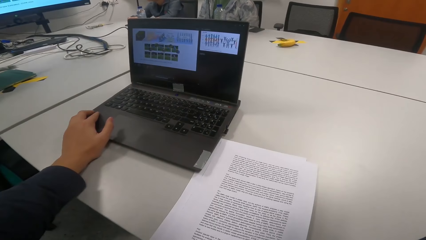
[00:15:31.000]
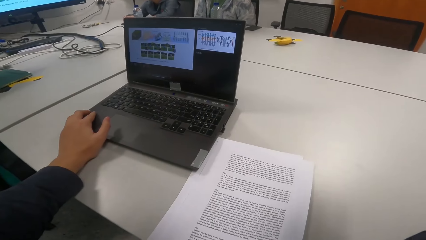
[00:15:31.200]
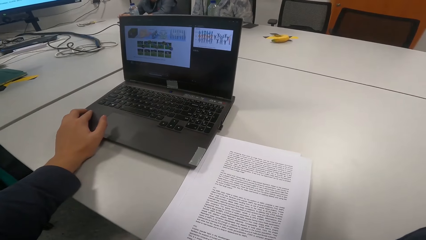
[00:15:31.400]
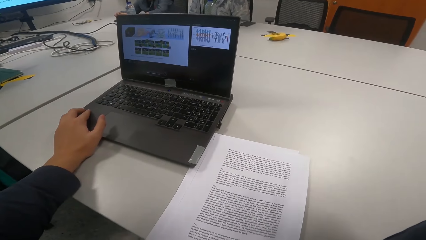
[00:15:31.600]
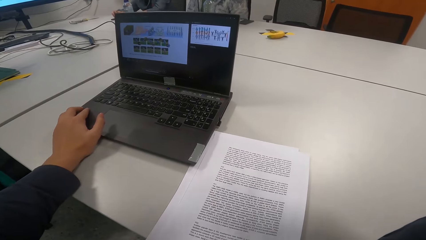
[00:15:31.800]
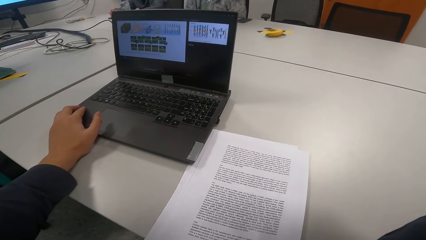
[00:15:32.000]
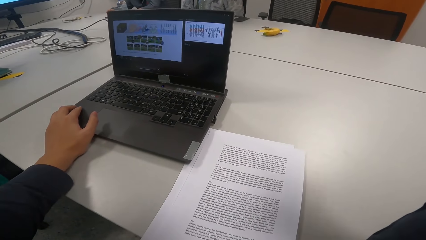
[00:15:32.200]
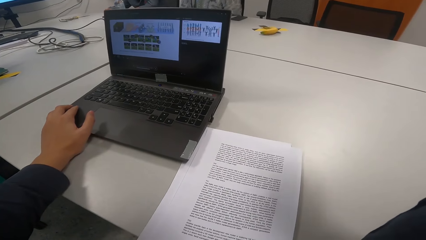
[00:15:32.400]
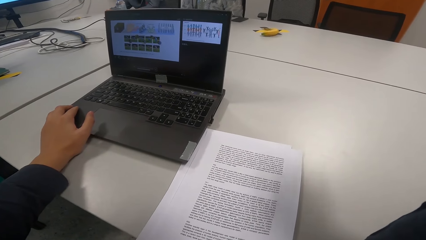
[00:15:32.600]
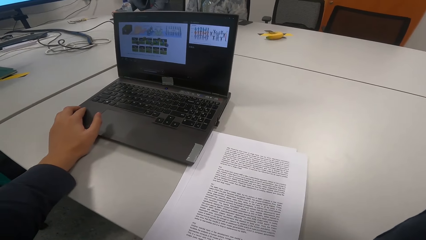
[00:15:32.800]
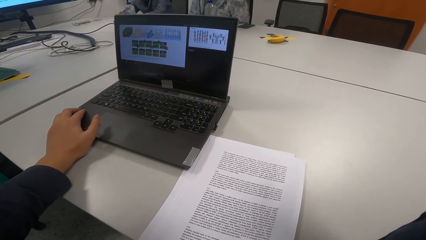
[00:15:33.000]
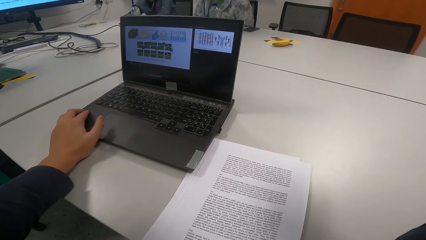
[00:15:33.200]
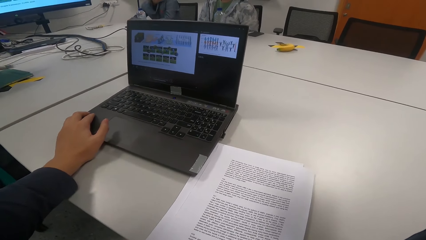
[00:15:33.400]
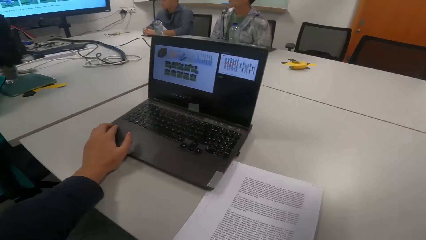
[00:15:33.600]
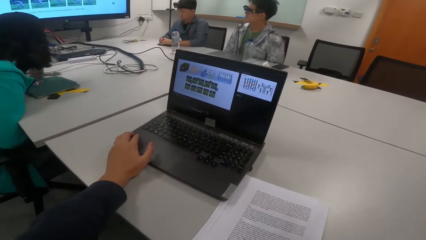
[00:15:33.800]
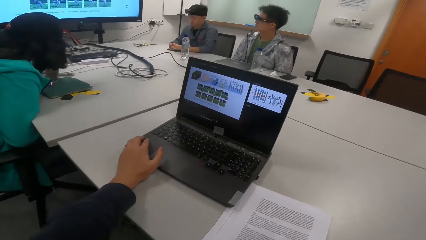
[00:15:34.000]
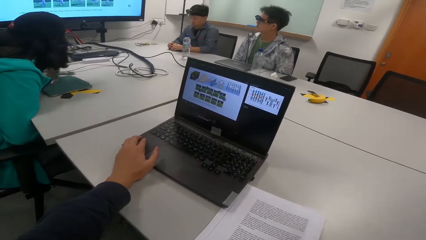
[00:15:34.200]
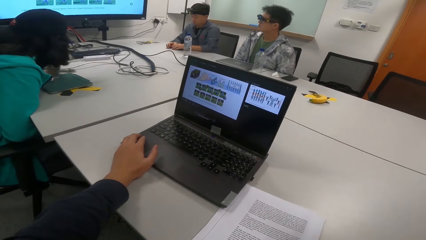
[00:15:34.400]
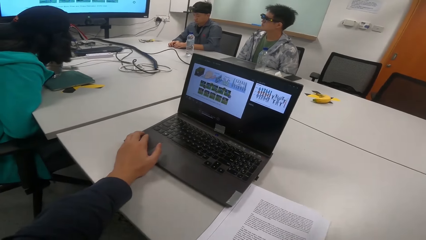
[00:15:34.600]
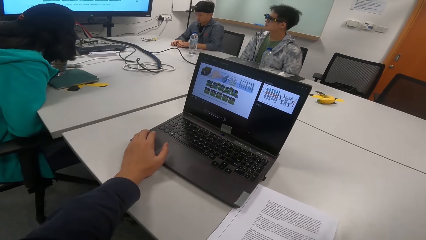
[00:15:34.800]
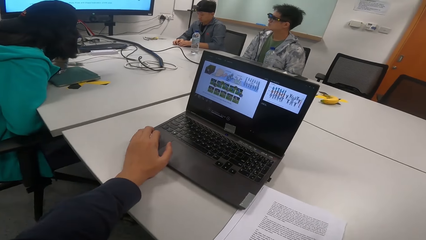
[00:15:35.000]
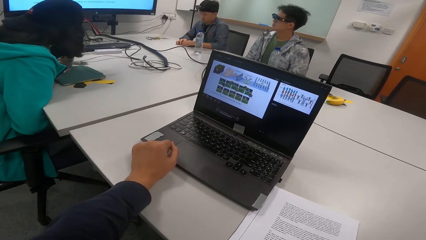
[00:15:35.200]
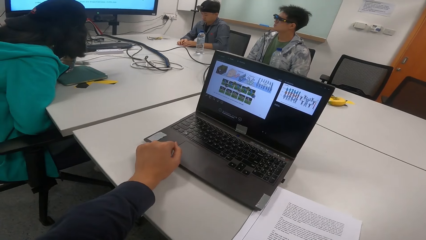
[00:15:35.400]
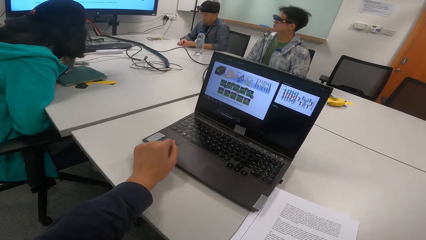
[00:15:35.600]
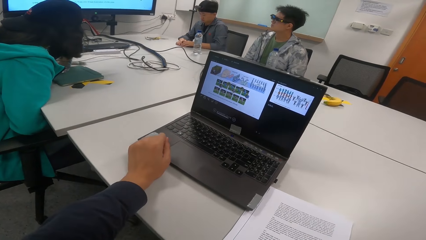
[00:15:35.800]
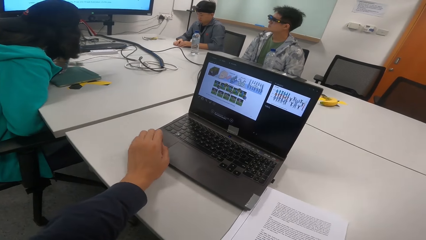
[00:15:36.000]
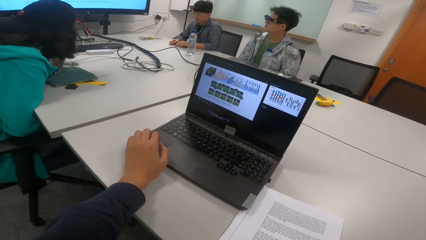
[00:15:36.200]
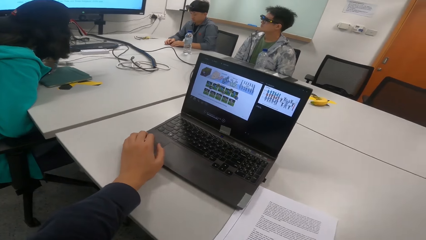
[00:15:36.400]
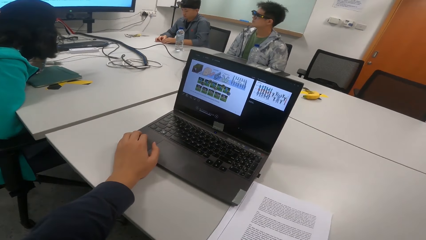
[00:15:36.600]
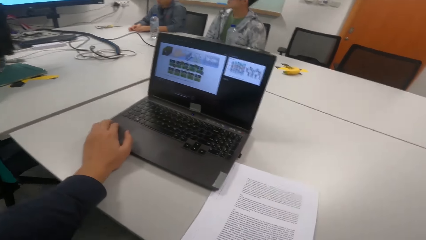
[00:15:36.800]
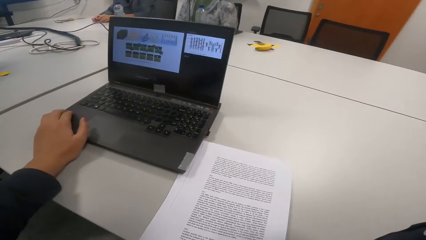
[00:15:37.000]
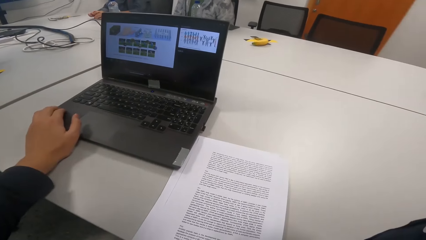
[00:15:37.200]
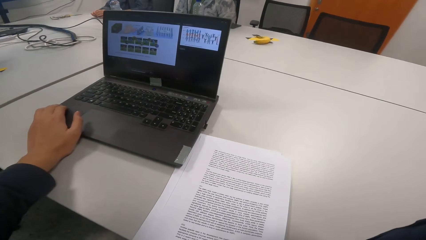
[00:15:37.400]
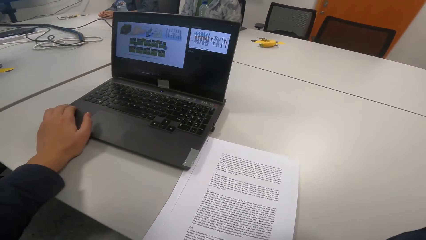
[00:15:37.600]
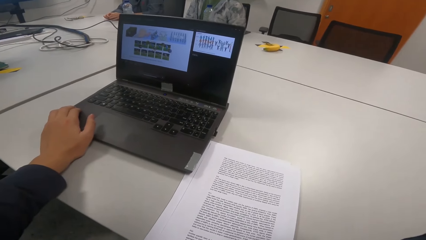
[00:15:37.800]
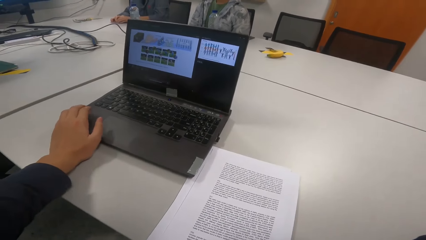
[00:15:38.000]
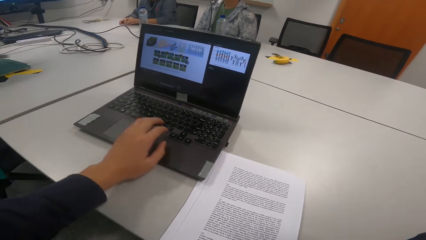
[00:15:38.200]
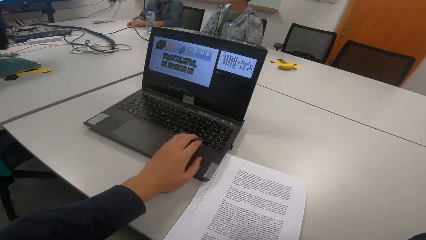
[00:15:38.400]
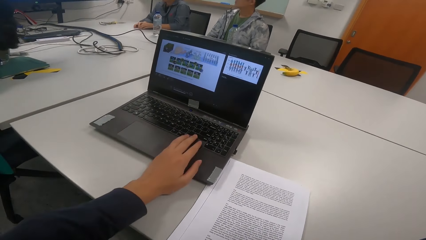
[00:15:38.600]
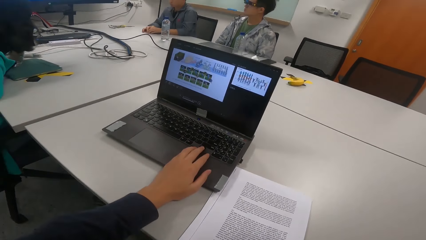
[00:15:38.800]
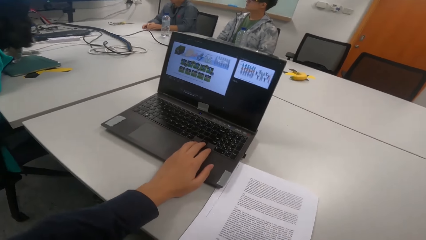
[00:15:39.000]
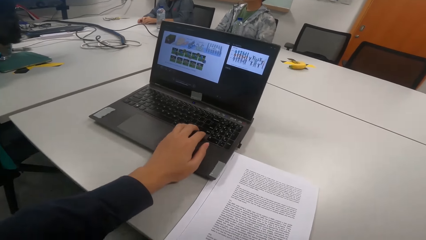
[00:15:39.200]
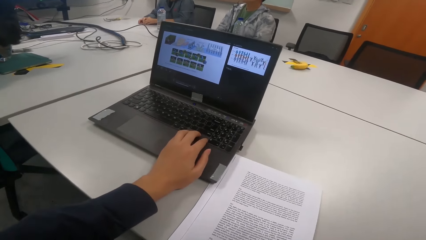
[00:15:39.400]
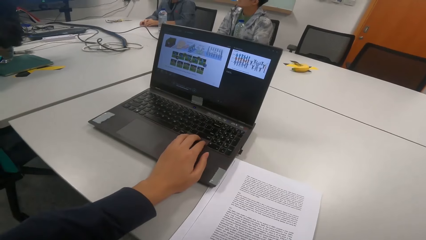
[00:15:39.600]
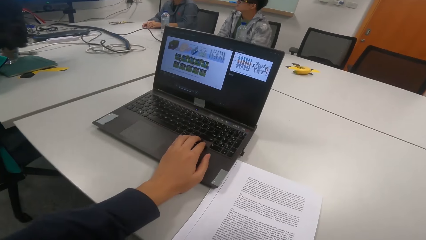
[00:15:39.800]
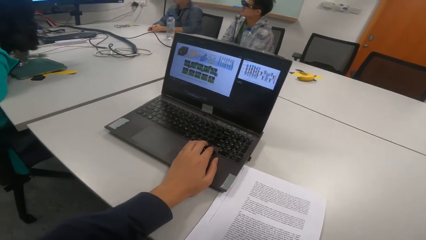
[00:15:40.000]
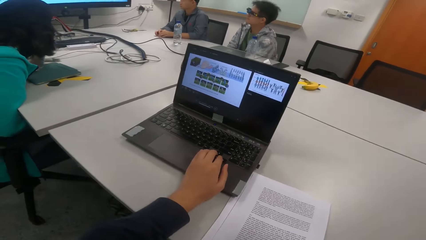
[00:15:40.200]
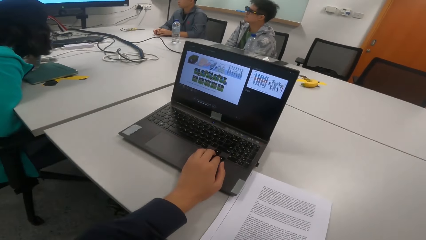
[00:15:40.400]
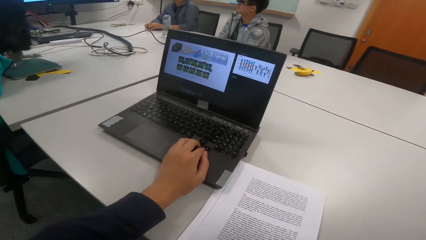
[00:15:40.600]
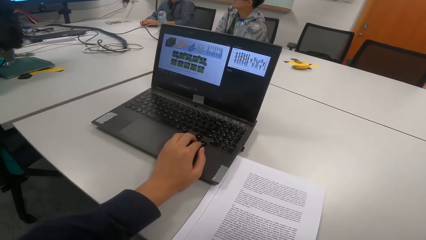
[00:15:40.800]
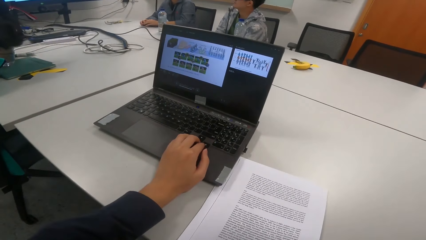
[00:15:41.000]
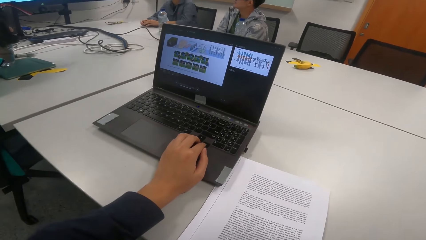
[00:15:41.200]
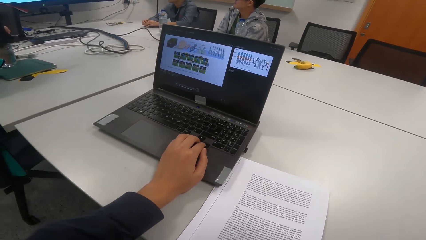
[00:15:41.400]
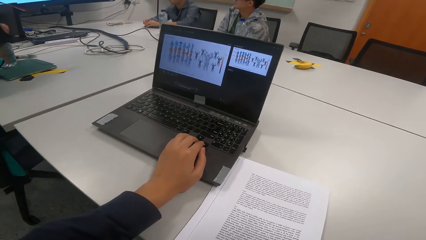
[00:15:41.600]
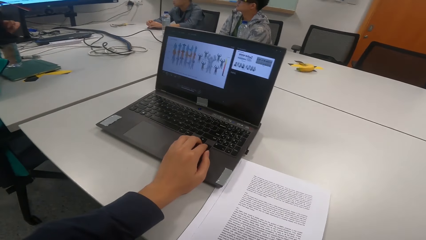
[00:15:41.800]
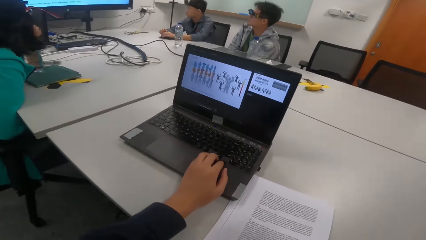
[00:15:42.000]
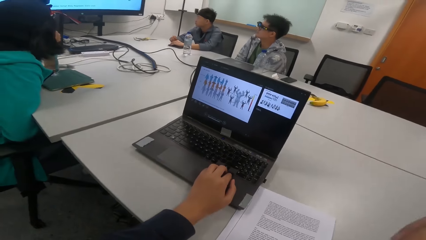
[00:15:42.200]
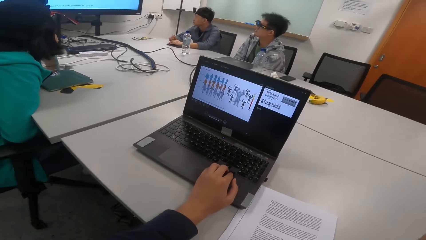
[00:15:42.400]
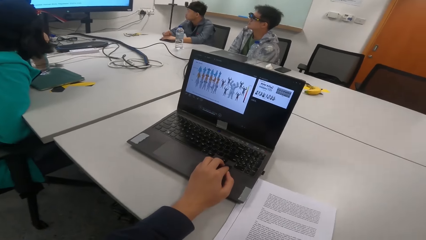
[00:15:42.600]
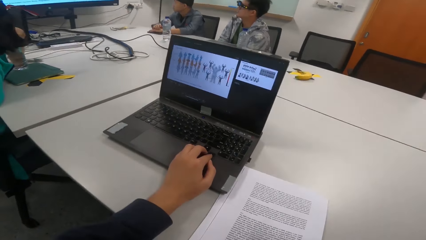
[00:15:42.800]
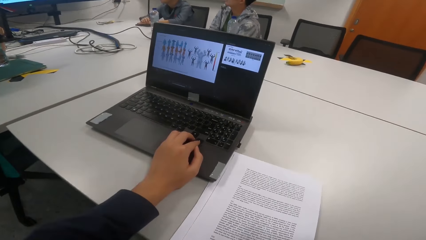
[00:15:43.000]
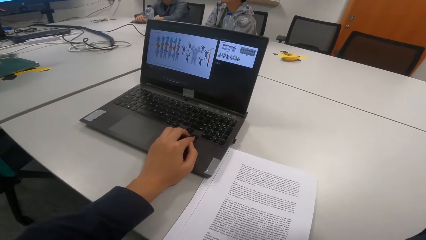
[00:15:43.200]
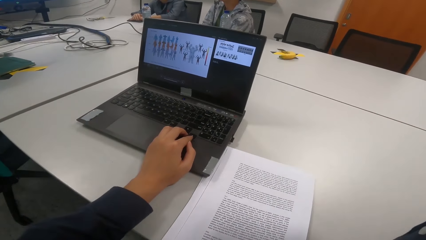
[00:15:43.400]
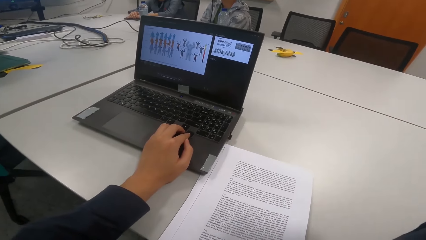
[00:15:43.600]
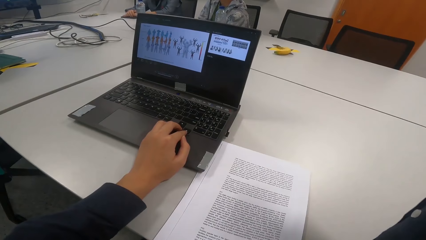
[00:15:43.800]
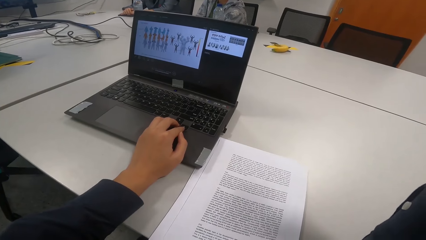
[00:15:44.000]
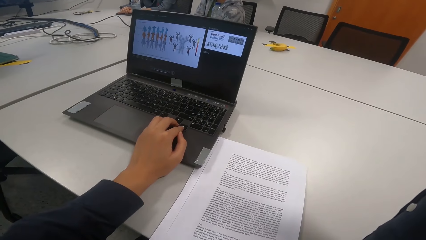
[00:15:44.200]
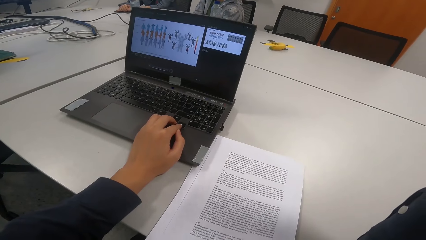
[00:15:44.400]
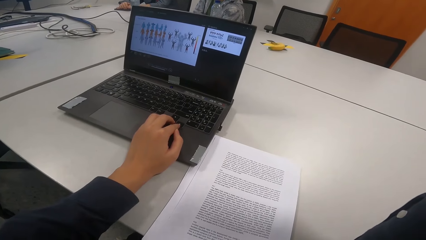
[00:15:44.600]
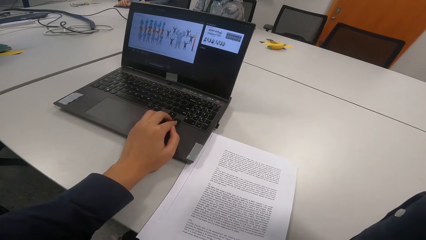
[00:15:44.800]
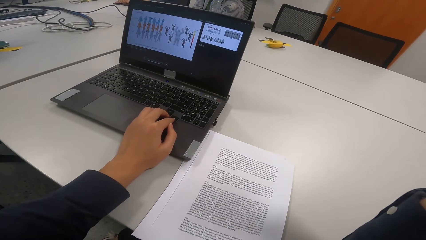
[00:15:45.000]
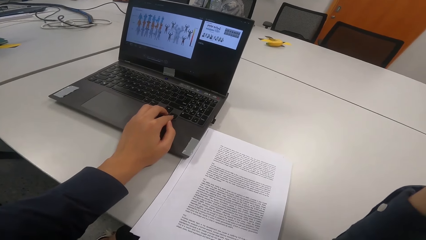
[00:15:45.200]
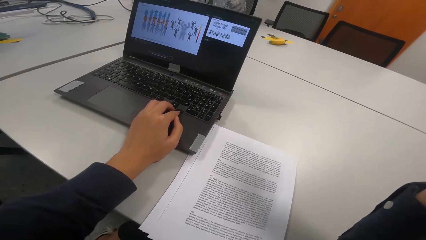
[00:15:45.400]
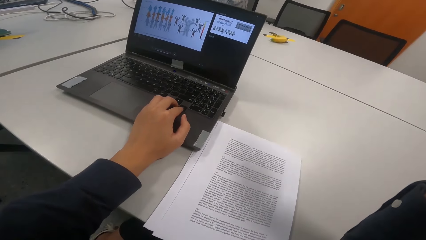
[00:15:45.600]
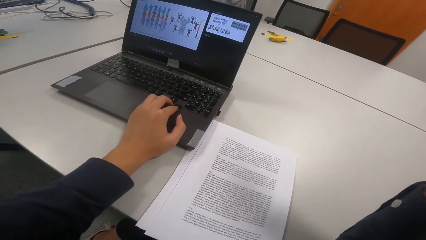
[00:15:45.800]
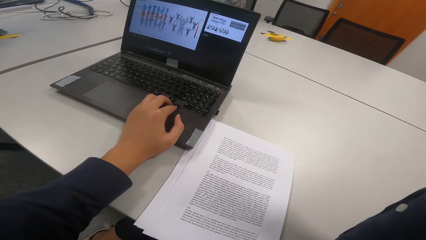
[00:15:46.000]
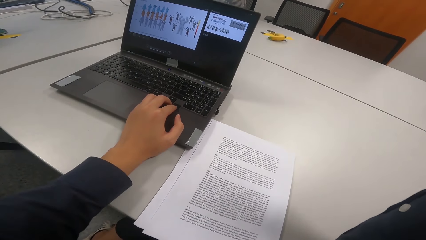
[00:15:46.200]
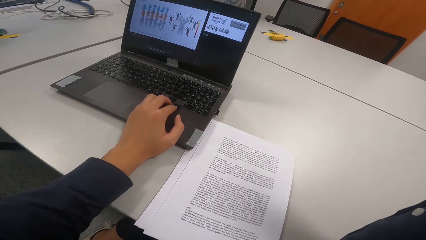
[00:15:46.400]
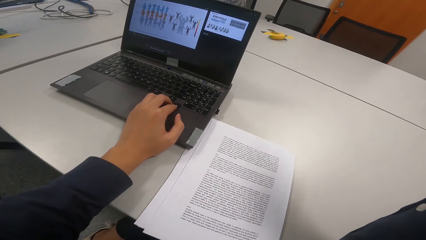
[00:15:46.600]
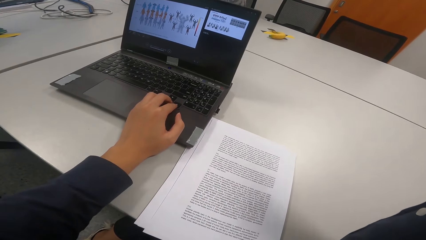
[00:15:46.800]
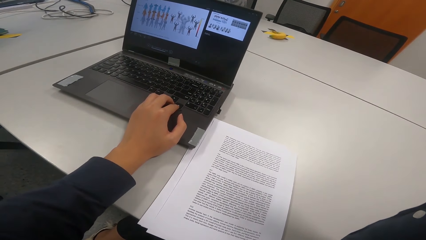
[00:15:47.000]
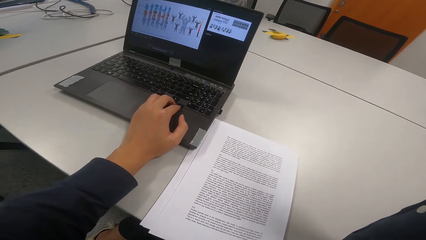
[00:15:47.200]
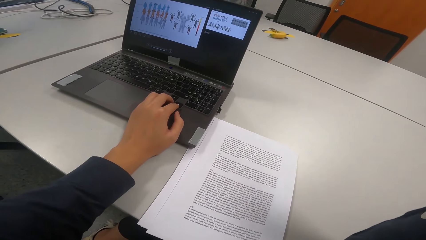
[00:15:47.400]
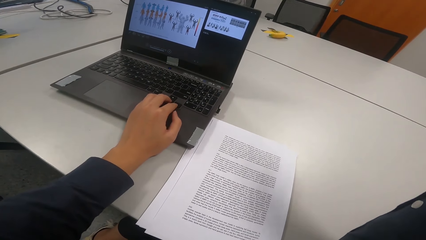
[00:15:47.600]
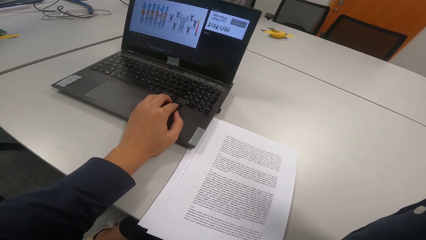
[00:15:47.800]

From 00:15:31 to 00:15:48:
The camera wearer touches the laptop. They operate the laptop. They read a presentation.
